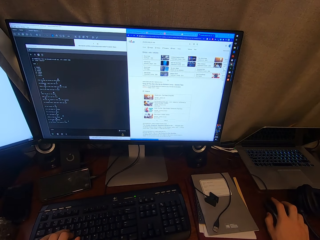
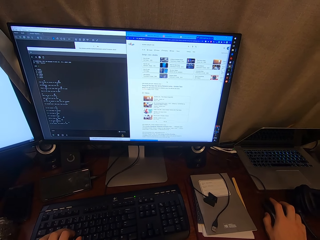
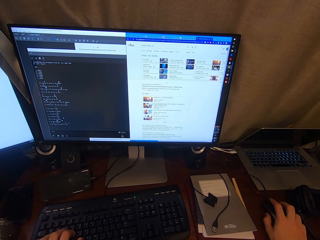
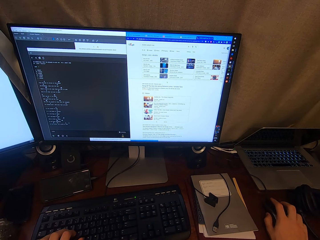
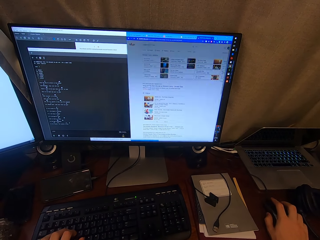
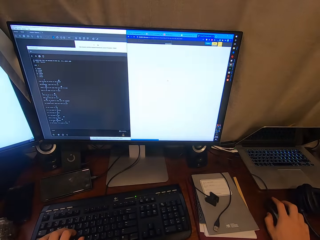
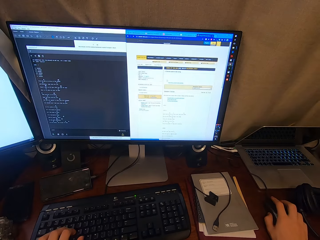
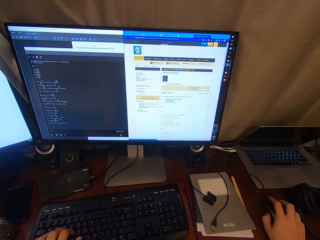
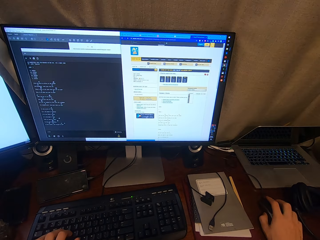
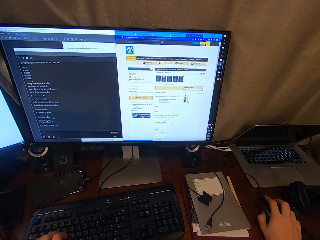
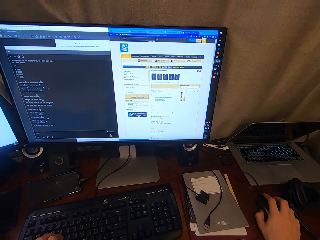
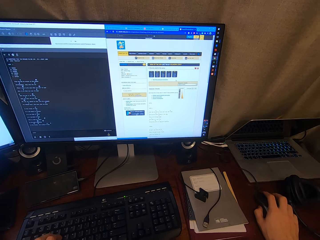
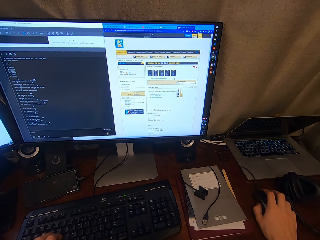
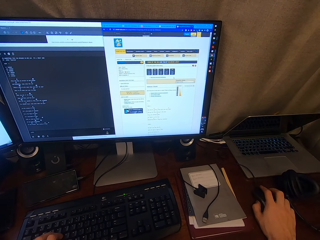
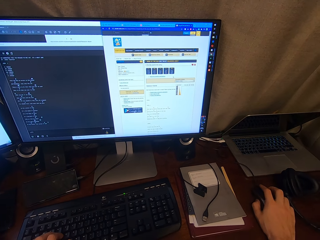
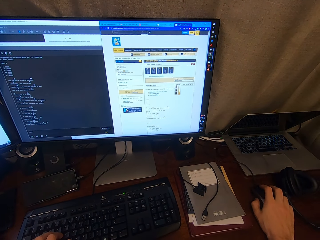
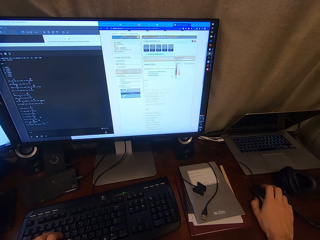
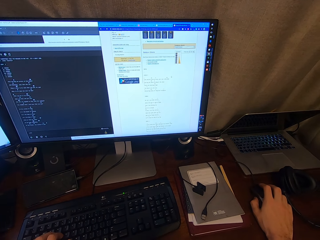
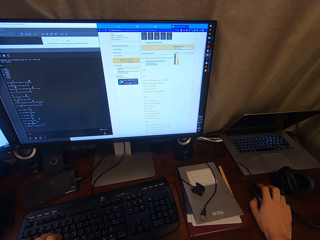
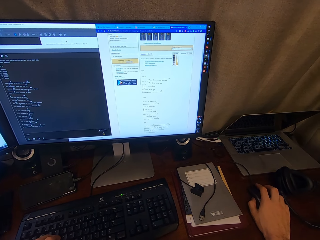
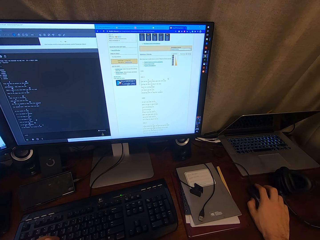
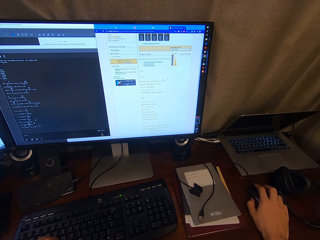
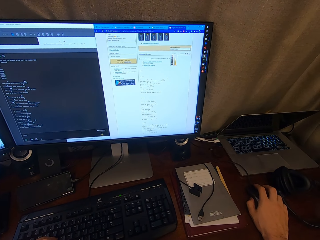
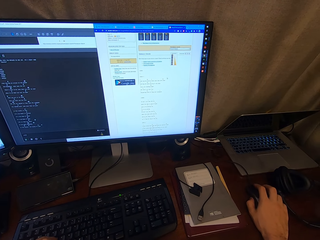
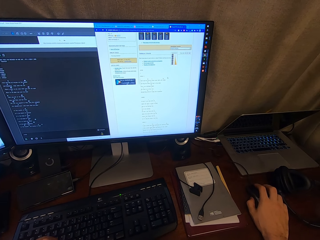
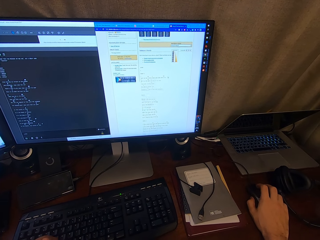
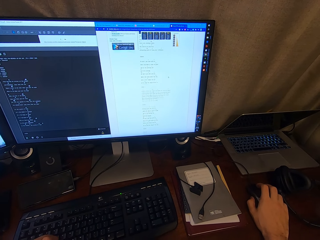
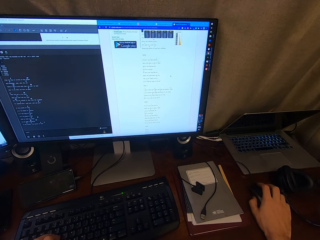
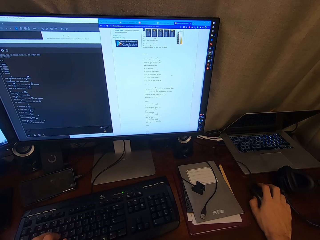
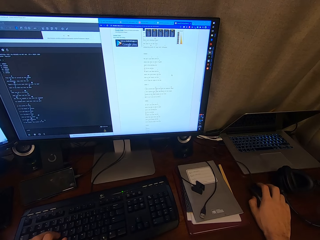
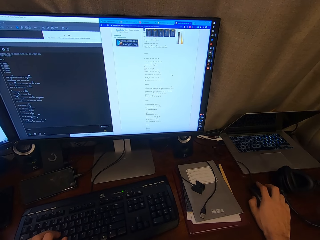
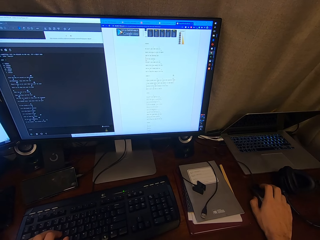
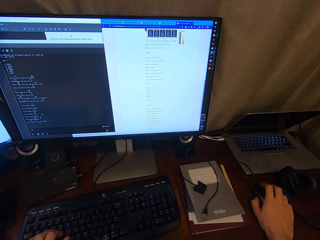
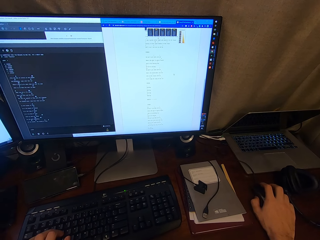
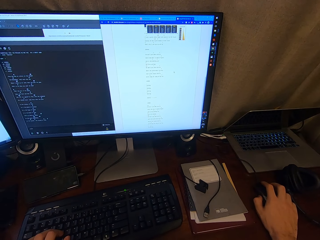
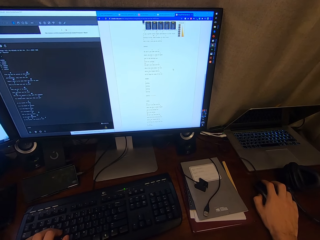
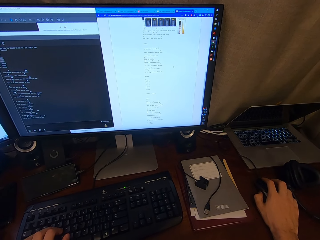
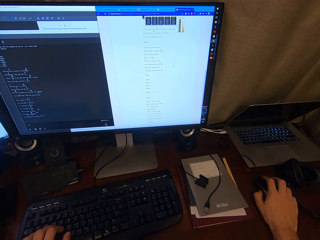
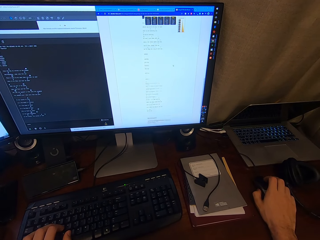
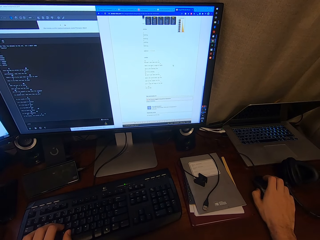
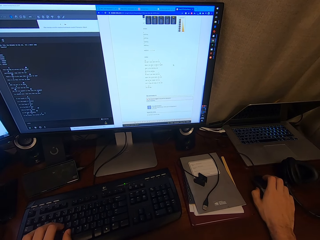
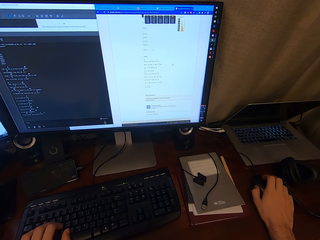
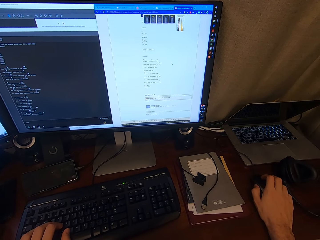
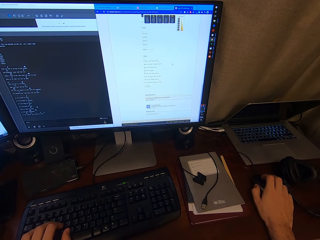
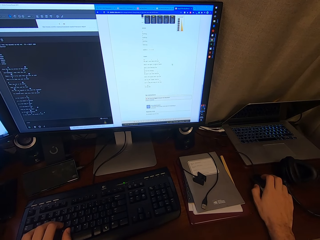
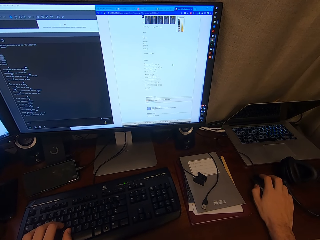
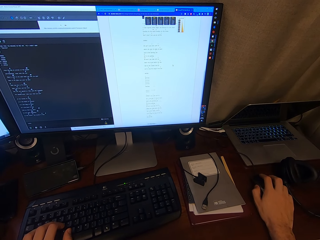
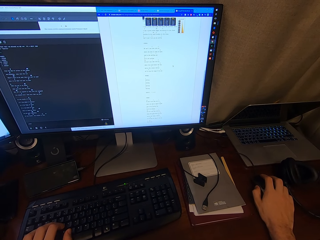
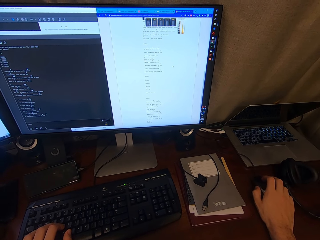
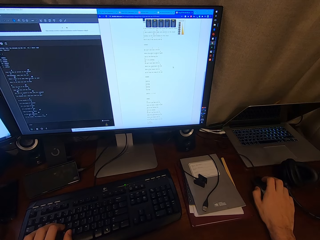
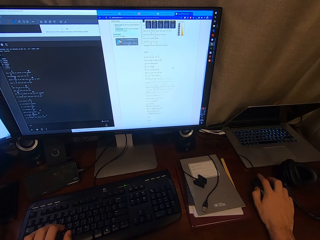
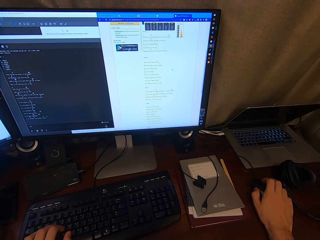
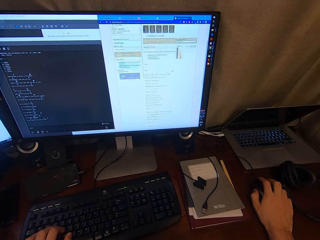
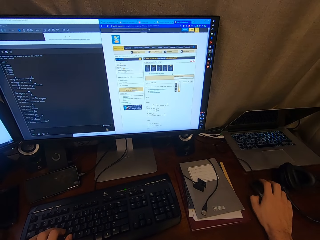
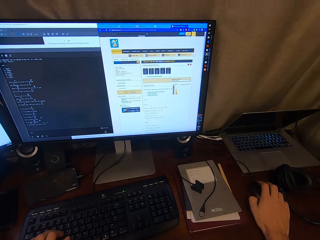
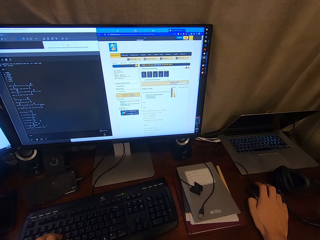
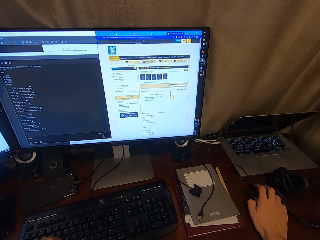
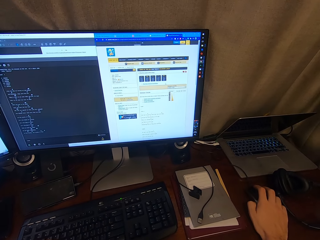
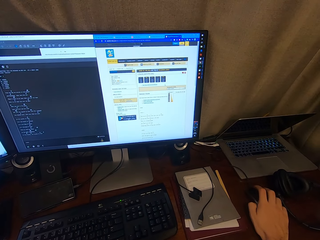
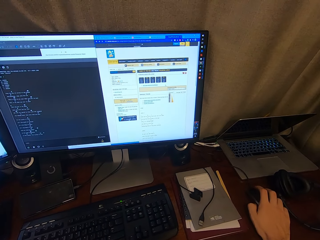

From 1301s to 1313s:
The camera wearer rests their left hand on the keyboard. They scroll a mouse.

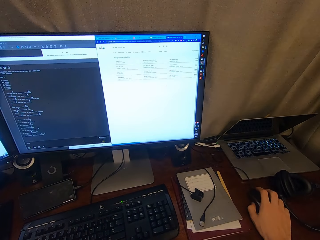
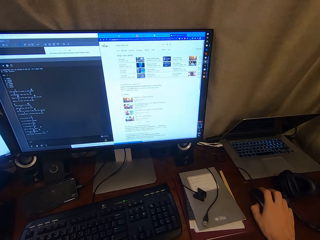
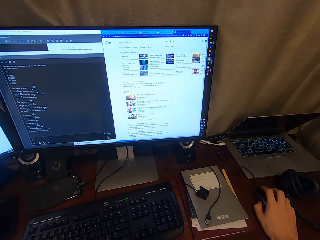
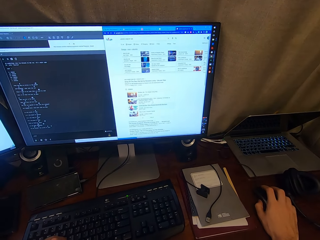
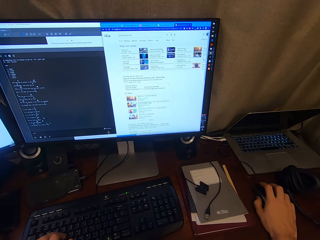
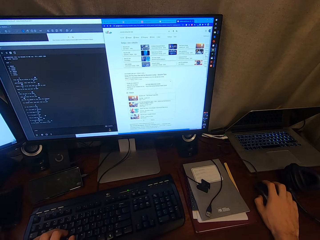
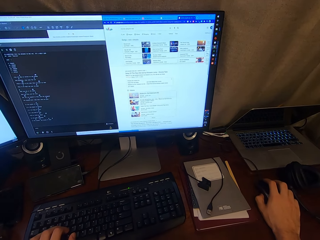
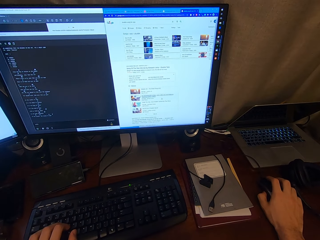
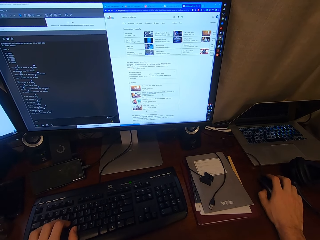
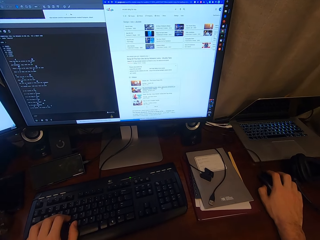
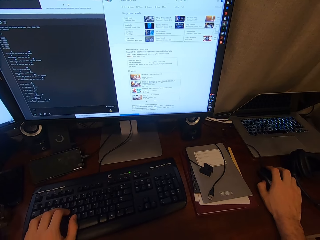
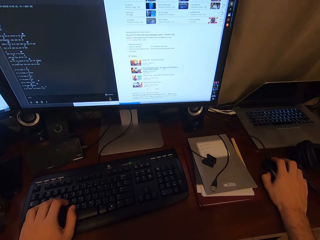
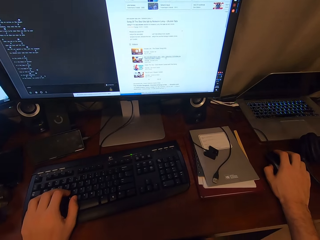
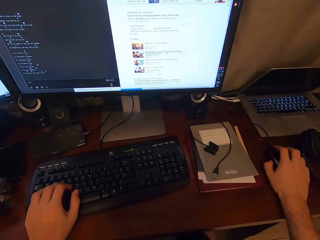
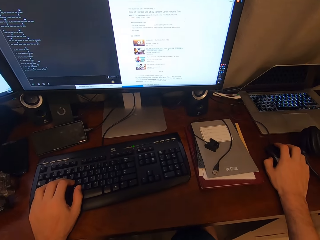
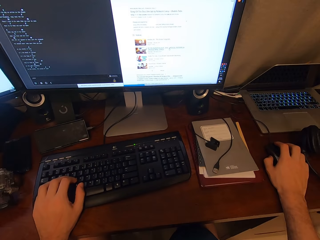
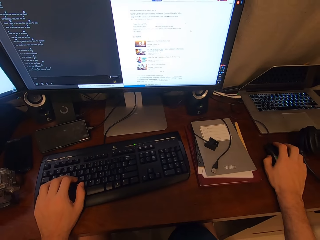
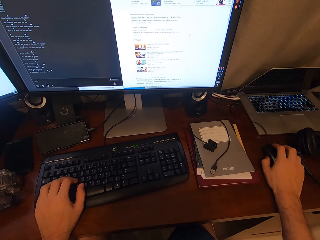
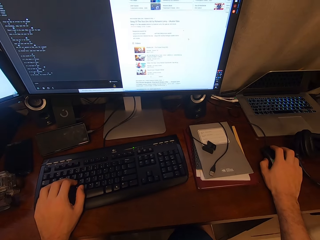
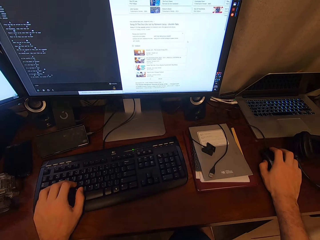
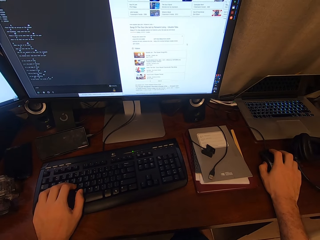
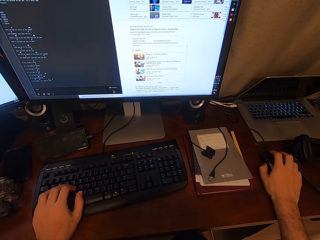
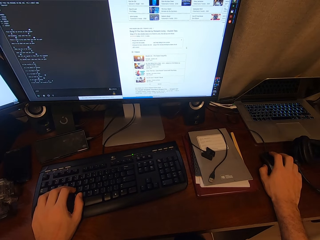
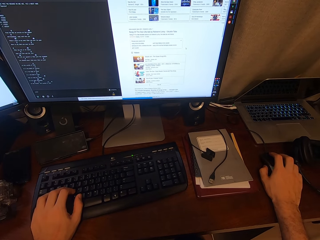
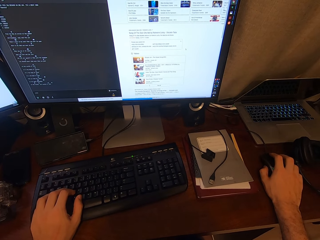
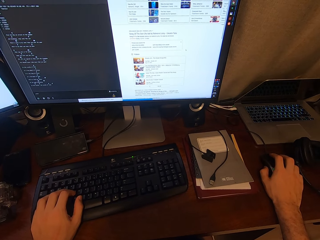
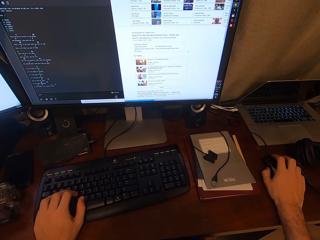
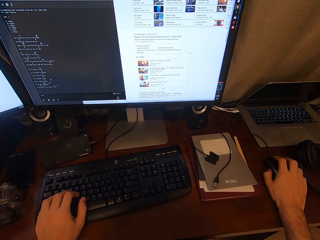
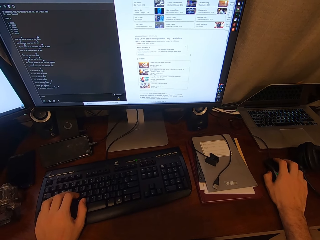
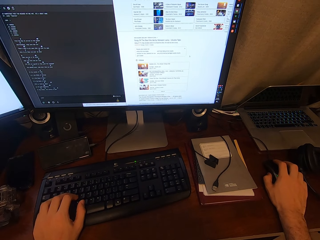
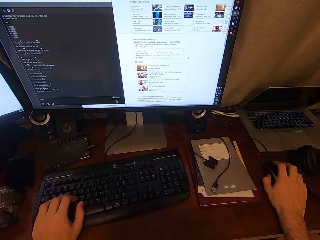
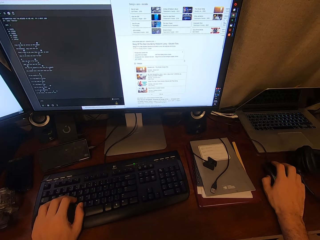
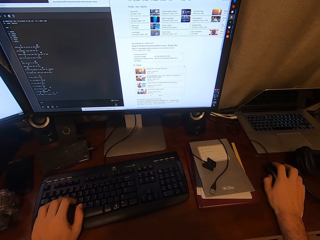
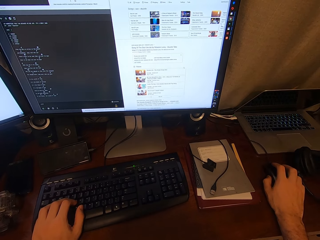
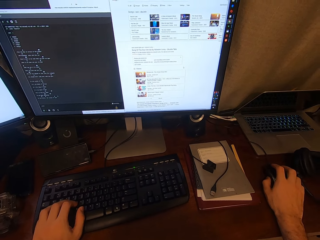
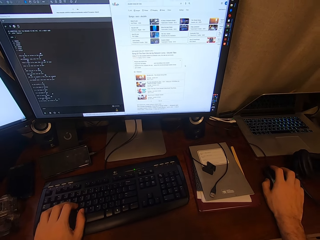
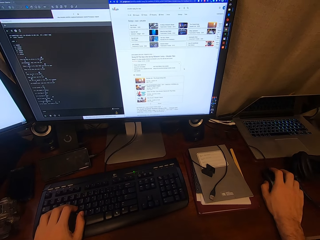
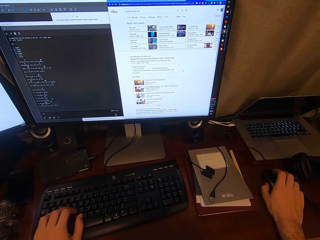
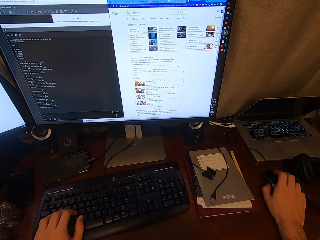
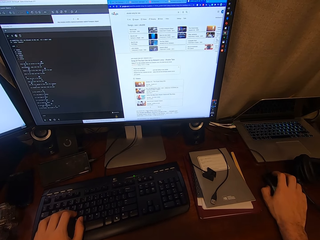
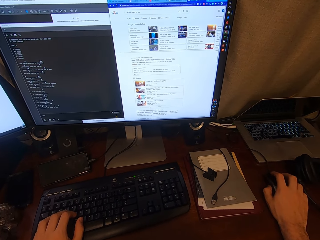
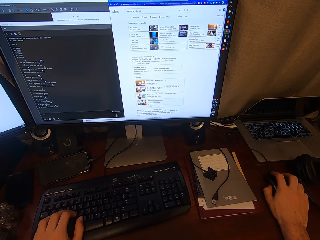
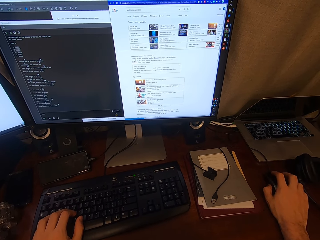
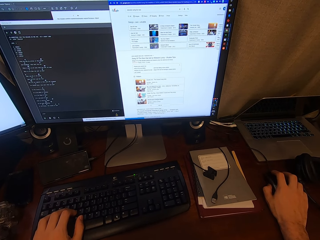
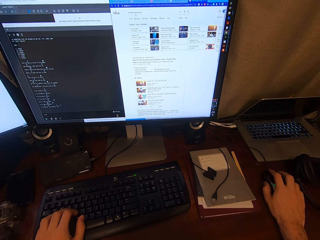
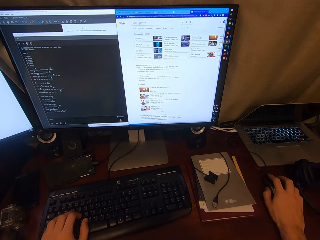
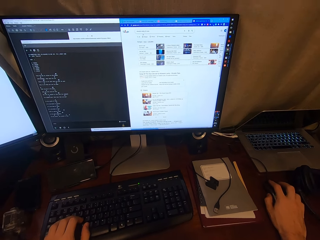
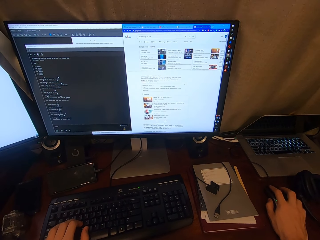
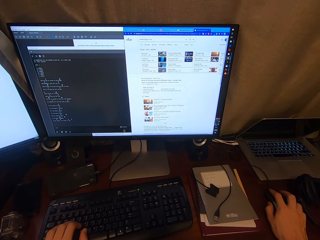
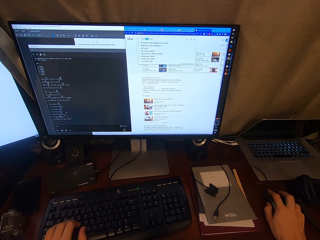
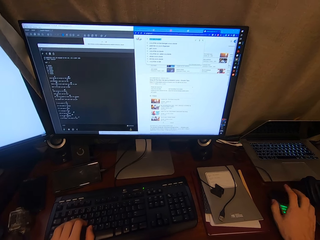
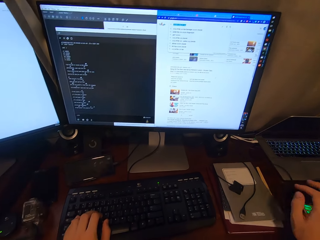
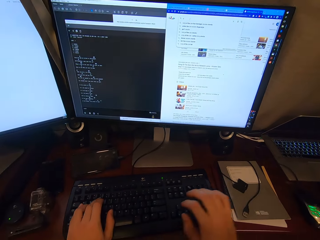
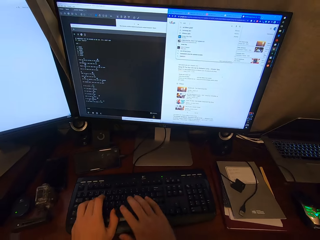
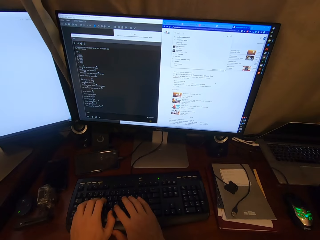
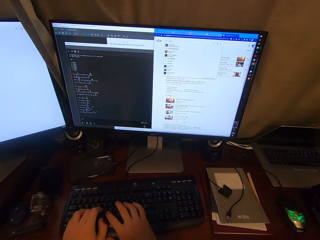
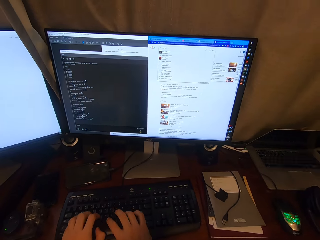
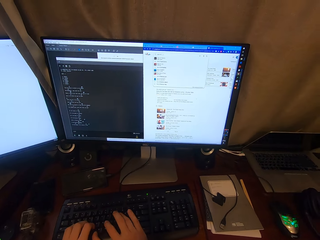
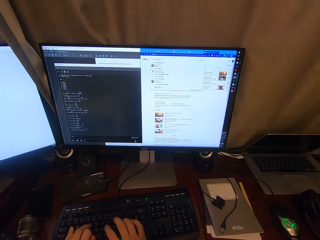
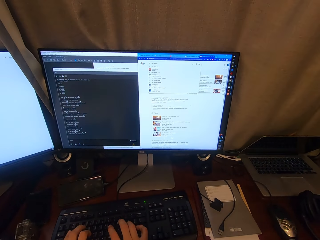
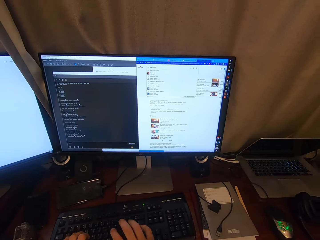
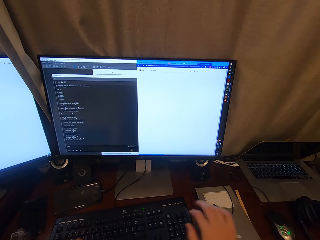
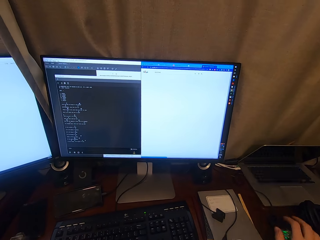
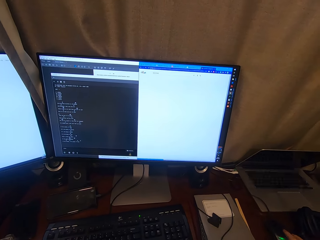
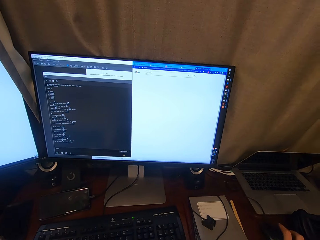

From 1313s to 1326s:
The camera wearer gazes on the screen. They type on the keyboard.
